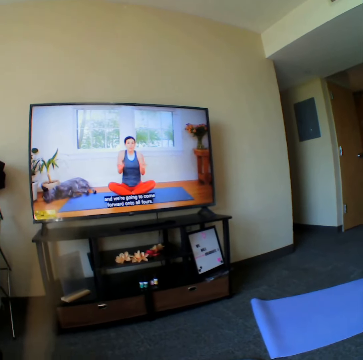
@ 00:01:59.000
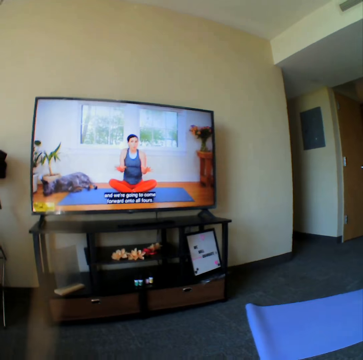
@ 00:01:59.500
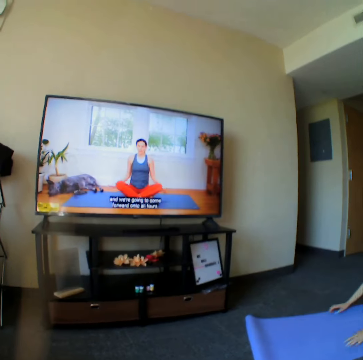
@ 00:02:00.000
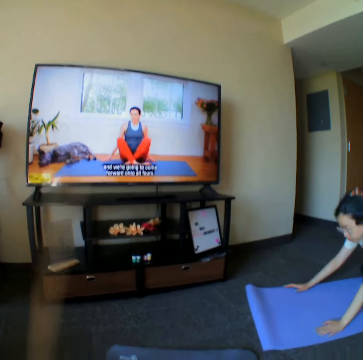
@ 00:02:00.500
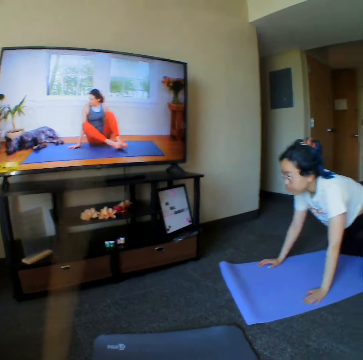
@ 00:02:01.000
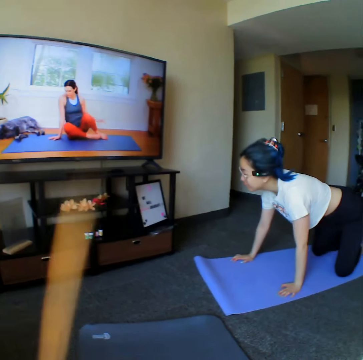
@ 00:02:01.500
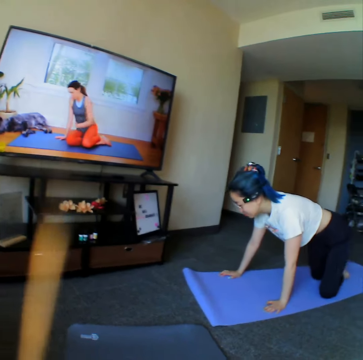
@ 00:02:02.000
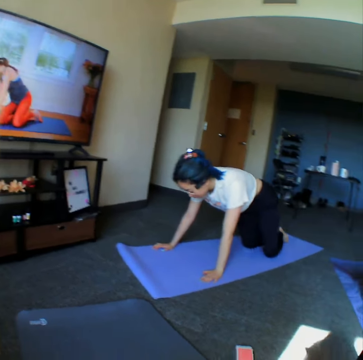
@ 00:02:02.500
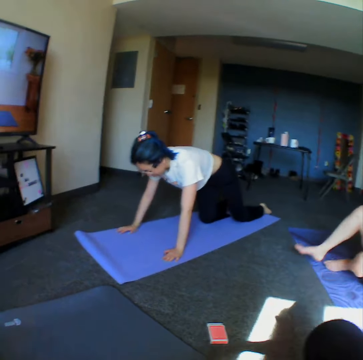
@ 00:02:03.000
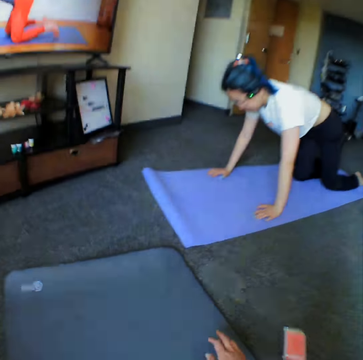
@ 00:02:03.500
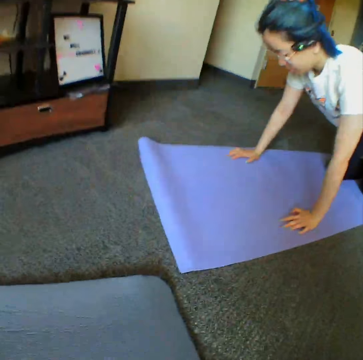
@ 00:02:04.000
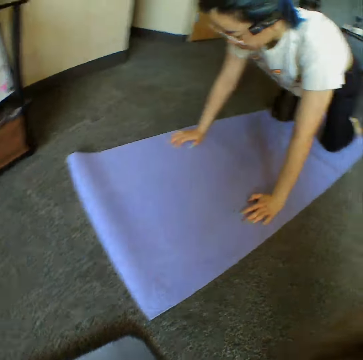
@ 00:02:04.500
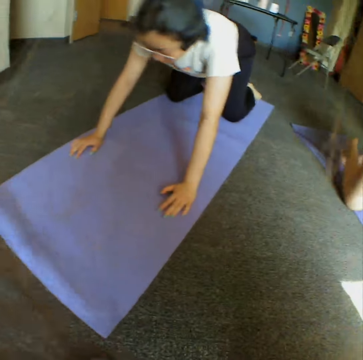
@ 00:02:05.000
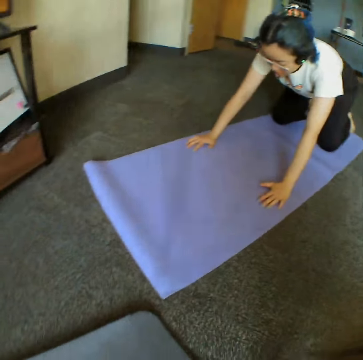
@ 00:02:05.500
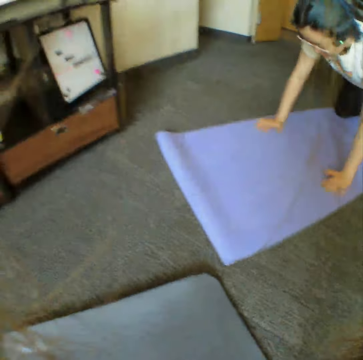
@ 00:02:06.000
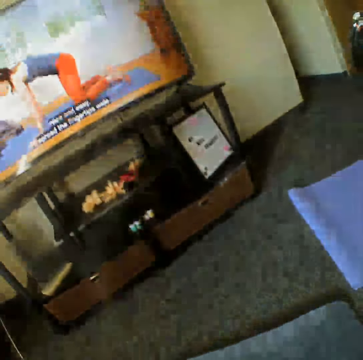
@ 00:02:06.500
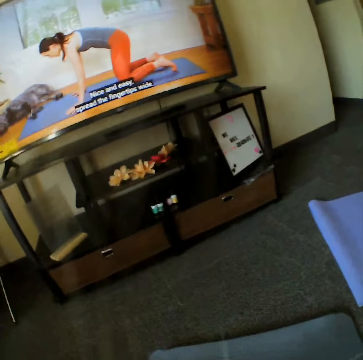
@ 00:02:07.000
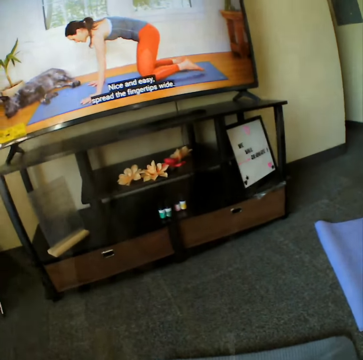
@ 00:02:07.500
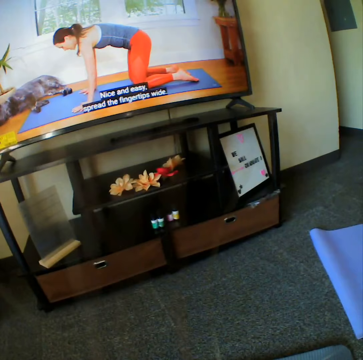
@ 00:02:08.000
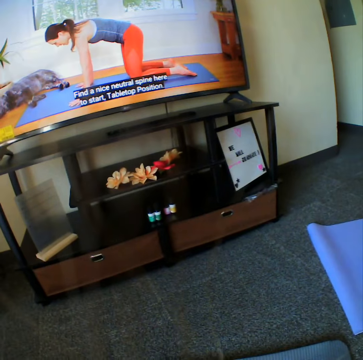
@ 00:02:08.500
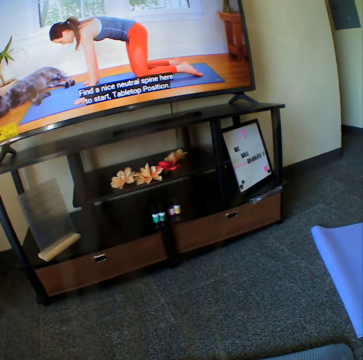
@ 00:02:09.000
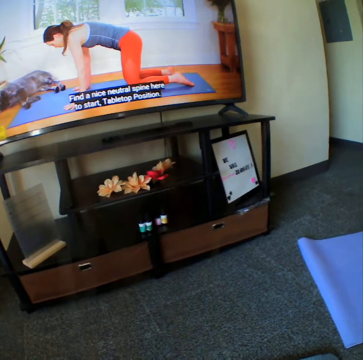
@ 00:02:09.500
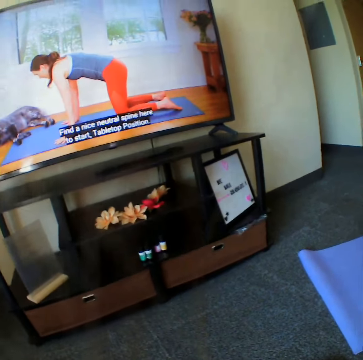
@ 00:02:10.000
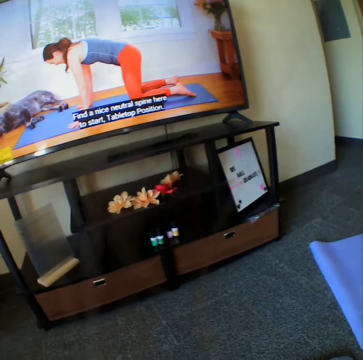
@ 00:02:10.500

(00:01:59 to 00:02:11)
The camera wearer watches television. A woman bends on a yoga mat. The camera wearer bends on the yoga mat. They look around the room.

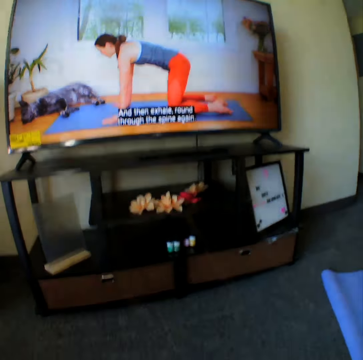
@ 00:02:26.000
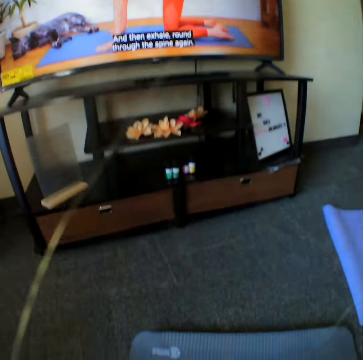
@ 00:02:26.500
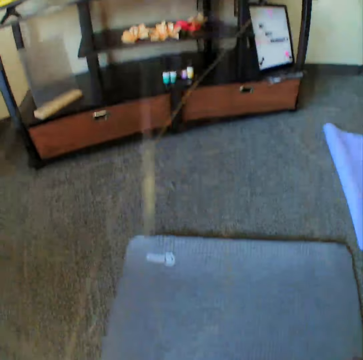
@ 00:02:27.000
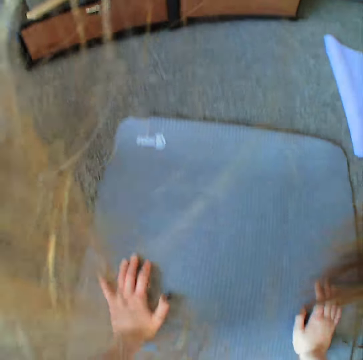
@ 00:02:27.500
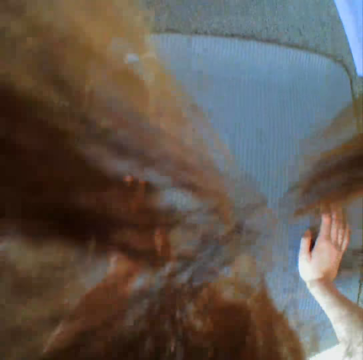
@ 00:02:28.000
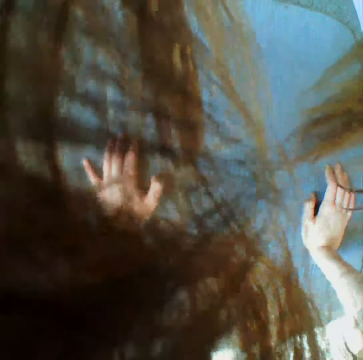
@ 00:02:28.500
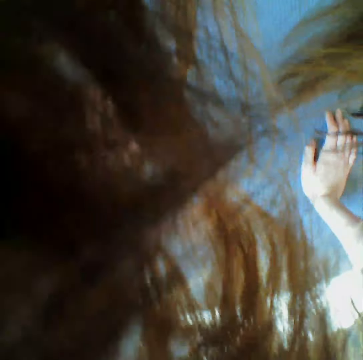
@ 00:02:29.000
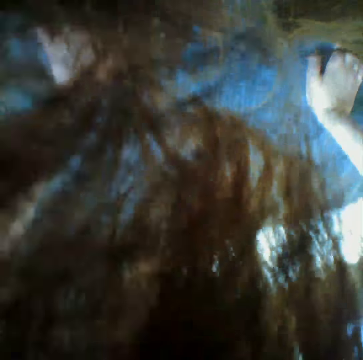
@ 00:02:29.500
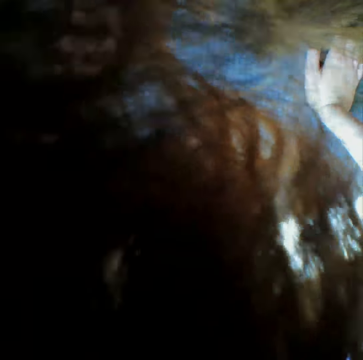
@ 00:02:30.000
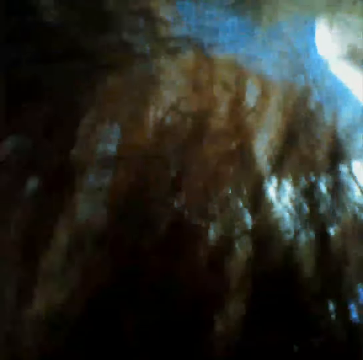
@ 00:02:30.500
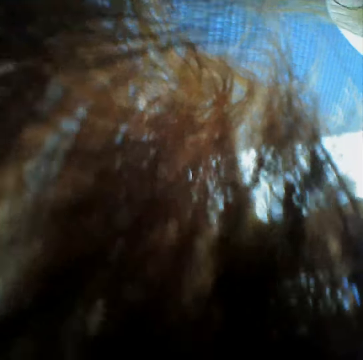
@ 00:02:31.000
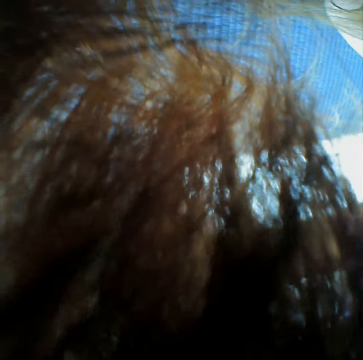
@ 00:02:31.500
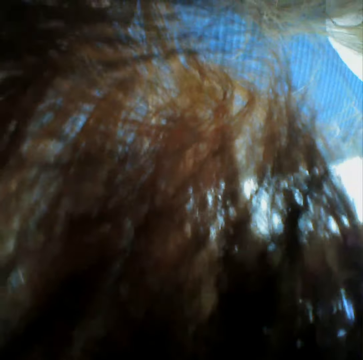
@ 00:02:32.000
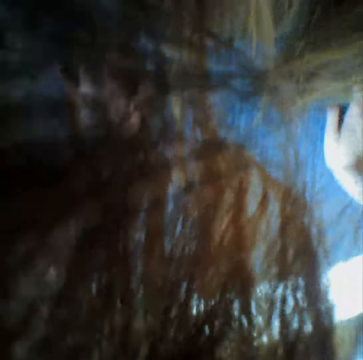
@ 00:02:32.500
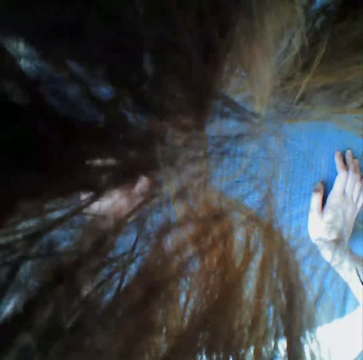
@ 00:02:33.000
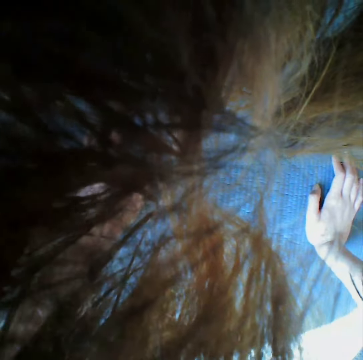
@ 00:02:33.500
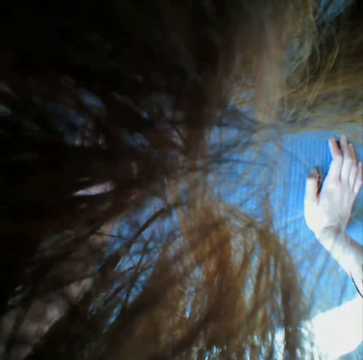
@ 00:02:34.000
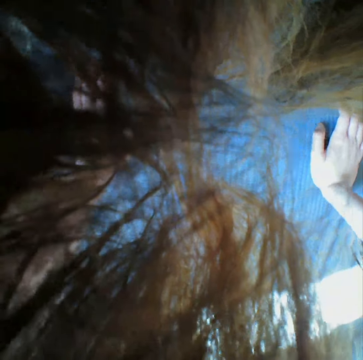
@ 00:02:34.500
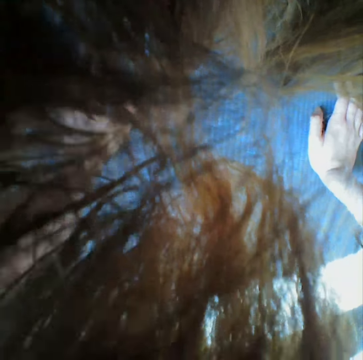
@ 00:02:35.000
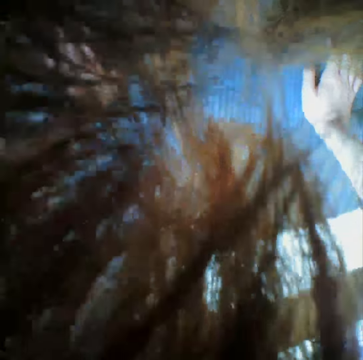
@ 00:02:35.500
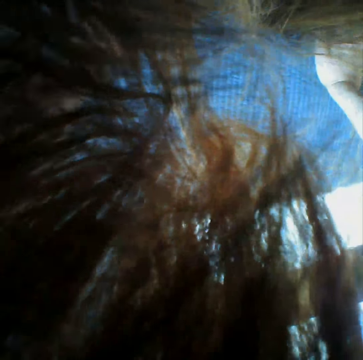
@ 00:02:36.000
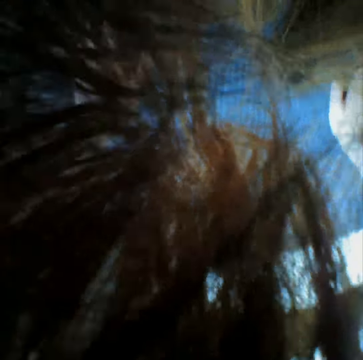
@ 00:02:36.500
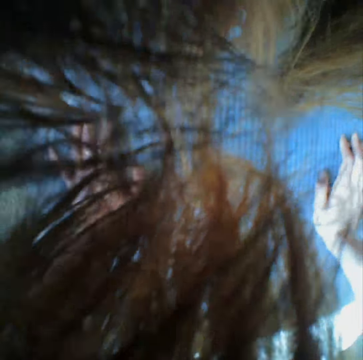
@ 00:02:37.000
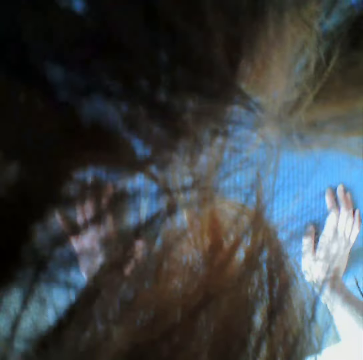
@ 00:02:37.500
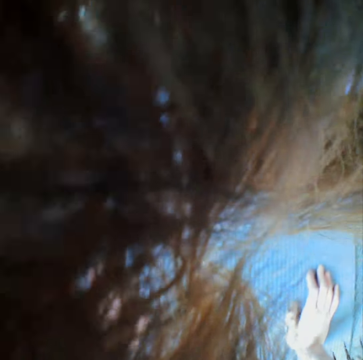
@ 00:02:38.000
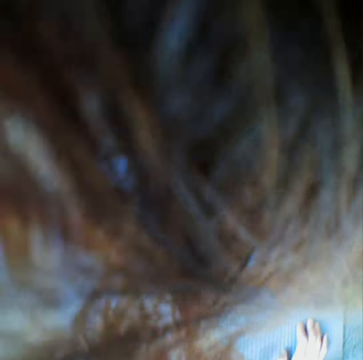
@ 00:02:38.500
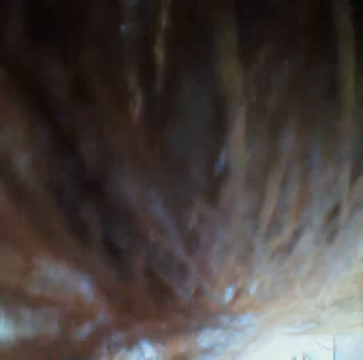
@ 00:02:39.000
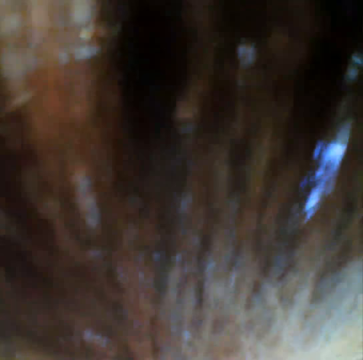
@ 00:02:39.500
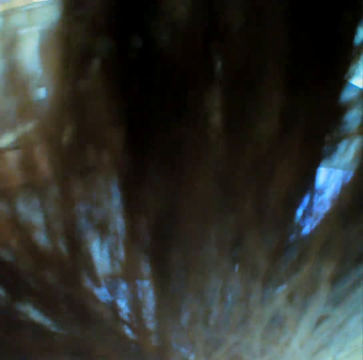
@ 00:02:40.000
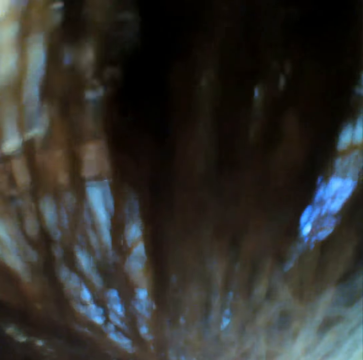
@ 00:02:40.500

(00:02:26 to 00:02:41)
The camera wearer looks around the yoga mat. They bend down on the yoga mat. They stretch on the yoga mat.

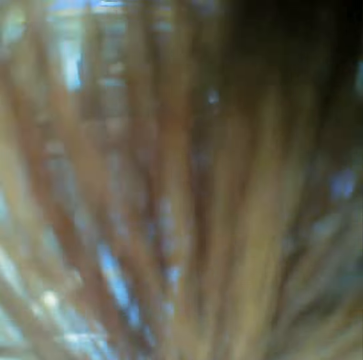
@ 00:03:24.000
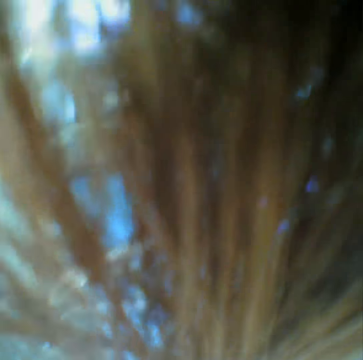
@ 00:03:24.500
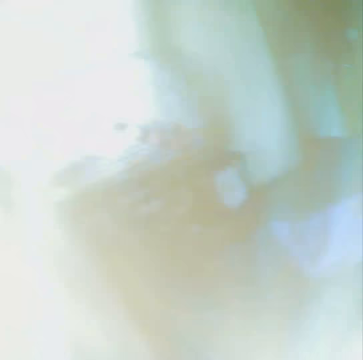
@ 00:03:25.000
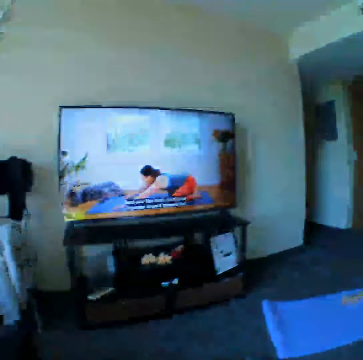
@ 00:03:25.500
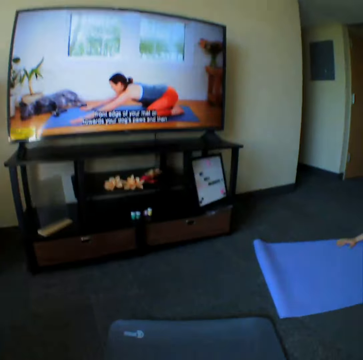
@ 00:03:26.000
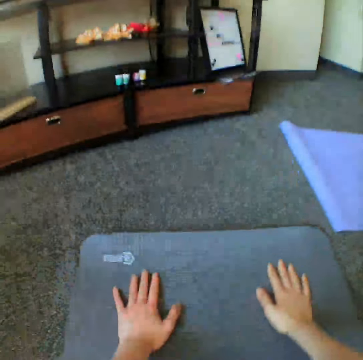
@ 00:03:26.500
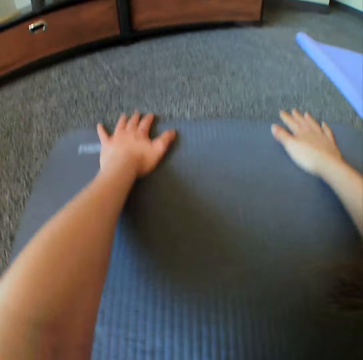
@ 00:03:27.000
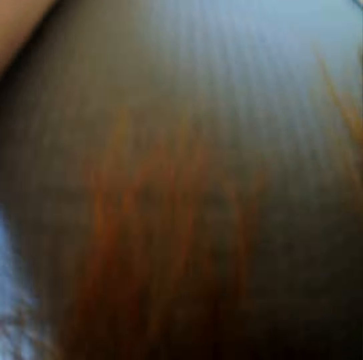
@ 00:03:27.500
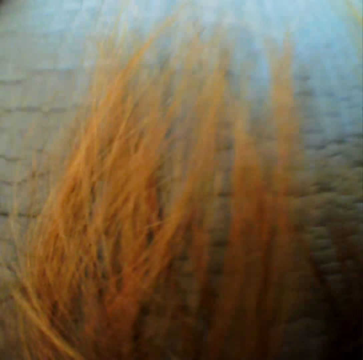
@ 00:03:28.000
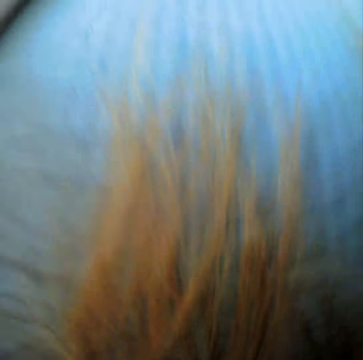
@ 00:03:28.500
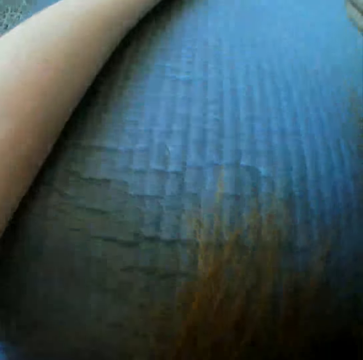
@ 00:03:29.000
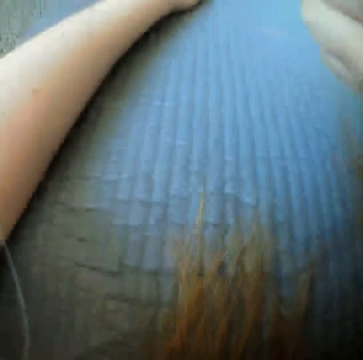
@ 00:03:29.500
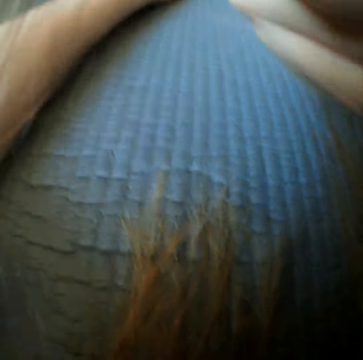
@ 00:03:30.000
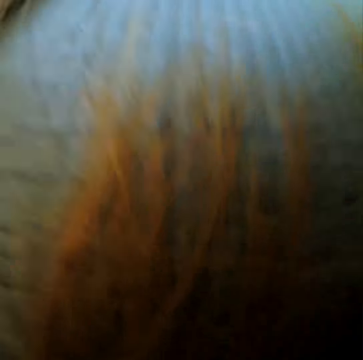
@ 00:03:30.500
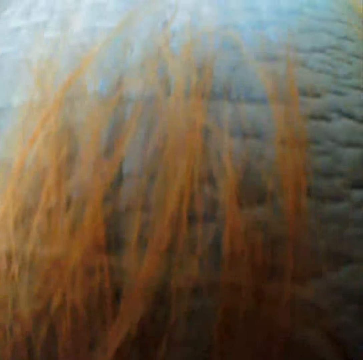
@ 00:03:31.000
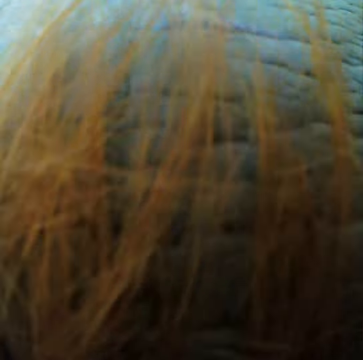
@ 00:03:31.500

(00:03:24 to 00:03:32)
The camera wearer watches the television. They stretch on a yoga mat.

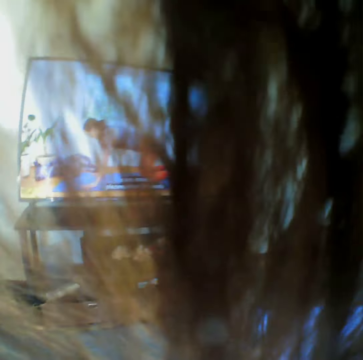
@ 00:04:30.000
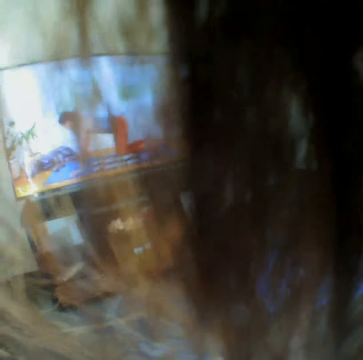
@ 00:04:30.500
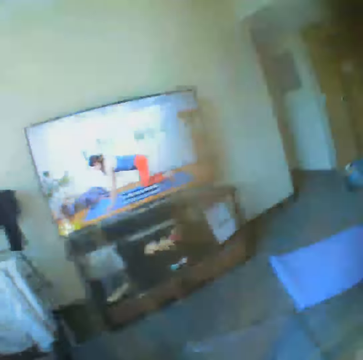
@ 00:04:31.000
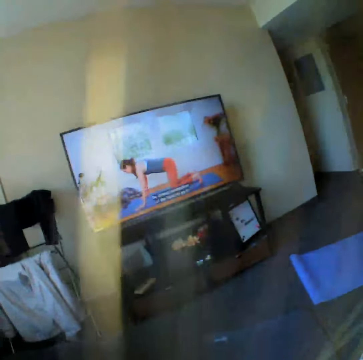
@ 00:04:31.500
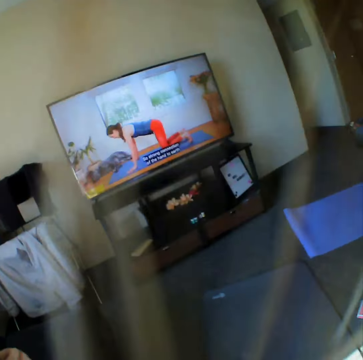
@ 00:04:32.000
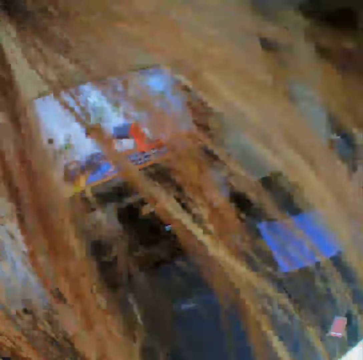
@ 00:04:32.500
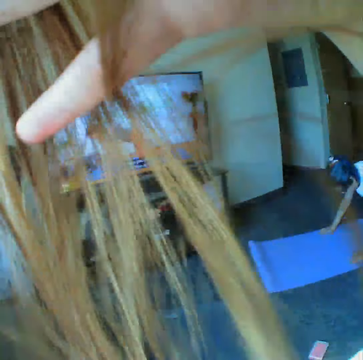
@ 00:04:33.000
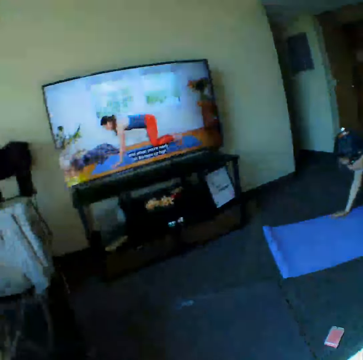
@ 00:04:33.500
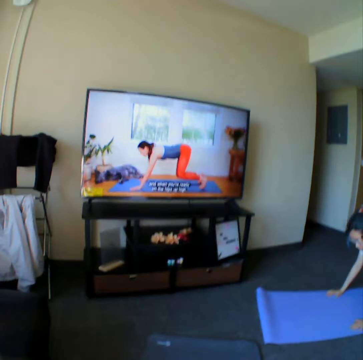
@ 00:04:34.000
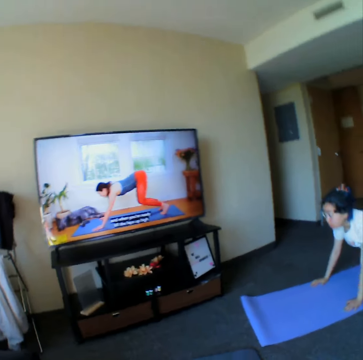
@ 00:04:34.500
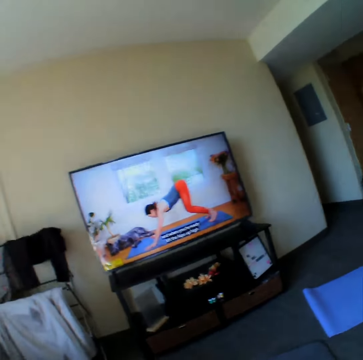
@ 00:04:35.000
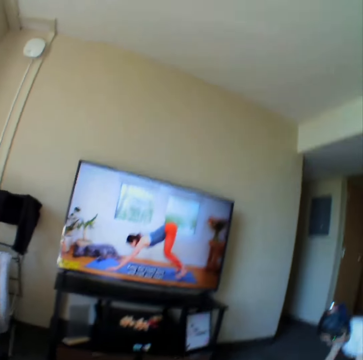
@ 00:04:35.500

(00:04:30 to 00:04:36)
The camera wearer touches her hair. She raises the hand up. She watches the television.
